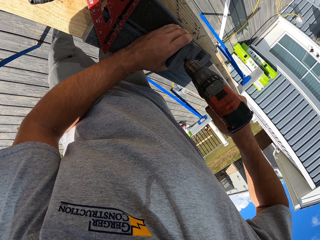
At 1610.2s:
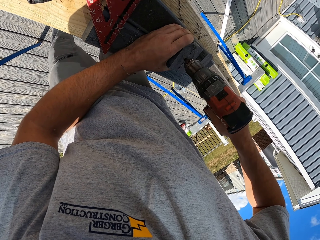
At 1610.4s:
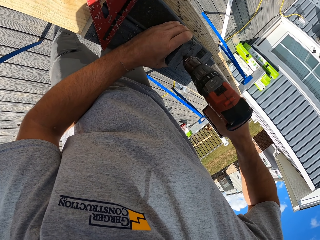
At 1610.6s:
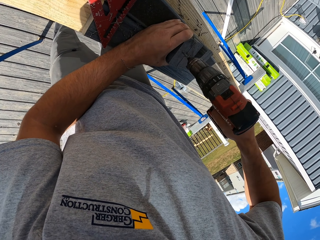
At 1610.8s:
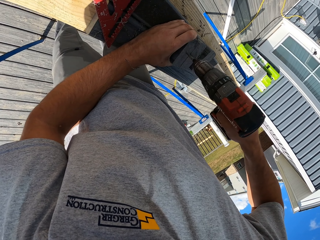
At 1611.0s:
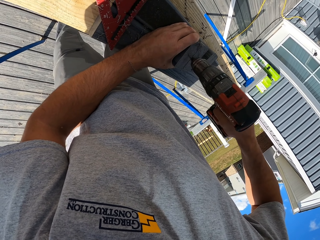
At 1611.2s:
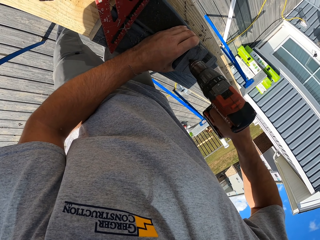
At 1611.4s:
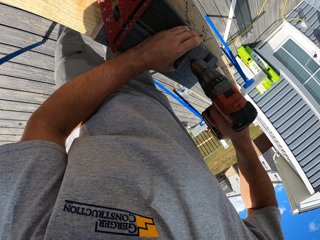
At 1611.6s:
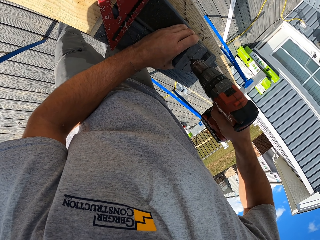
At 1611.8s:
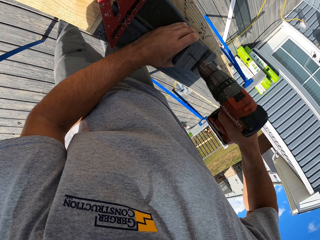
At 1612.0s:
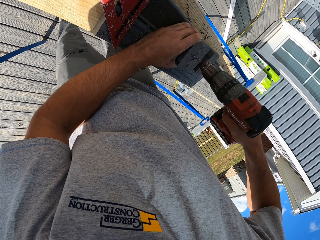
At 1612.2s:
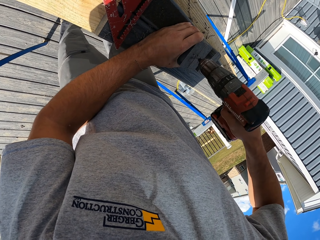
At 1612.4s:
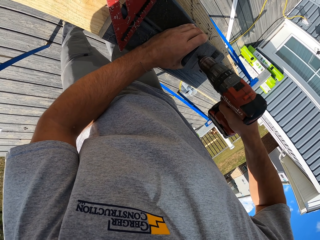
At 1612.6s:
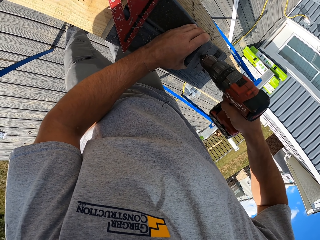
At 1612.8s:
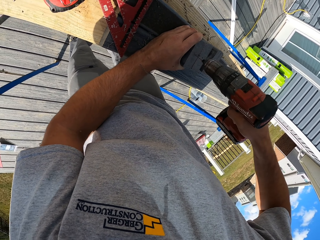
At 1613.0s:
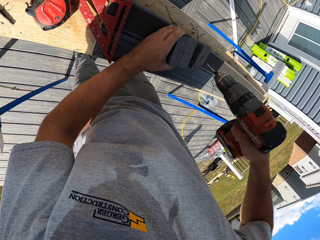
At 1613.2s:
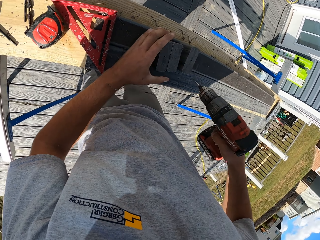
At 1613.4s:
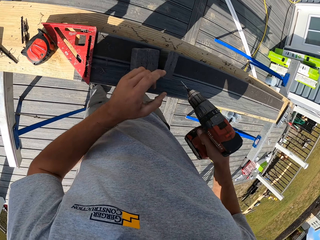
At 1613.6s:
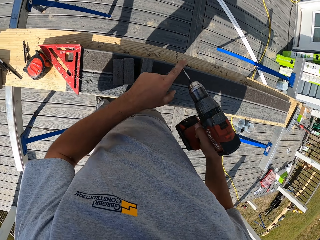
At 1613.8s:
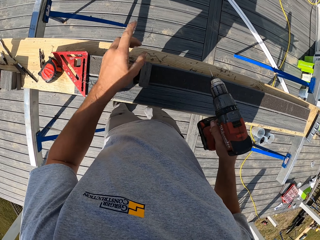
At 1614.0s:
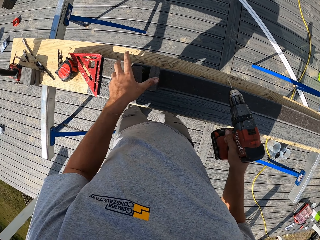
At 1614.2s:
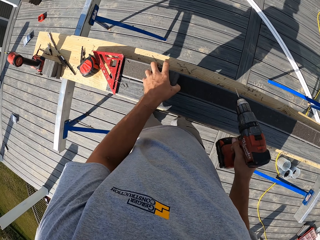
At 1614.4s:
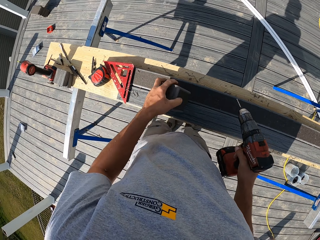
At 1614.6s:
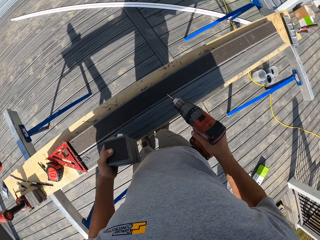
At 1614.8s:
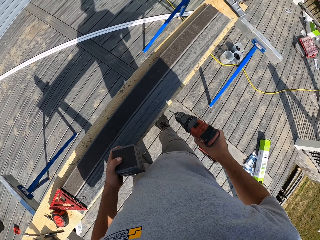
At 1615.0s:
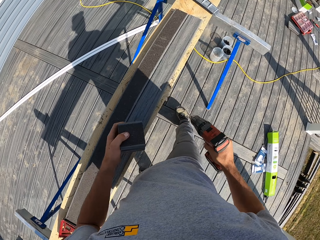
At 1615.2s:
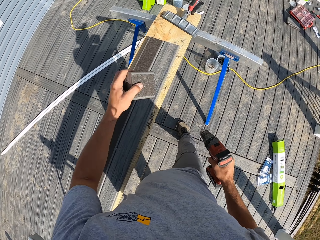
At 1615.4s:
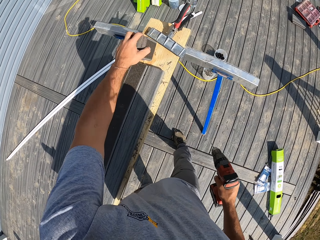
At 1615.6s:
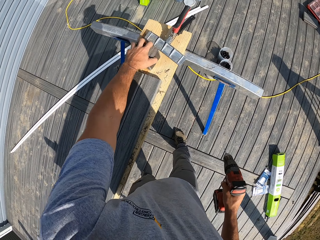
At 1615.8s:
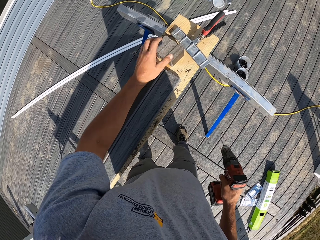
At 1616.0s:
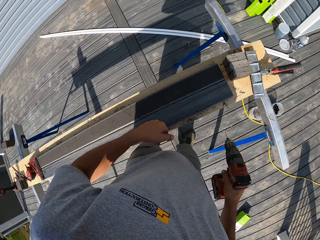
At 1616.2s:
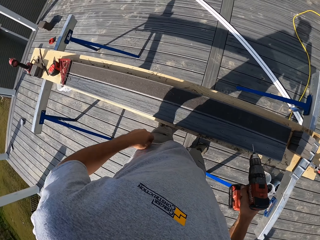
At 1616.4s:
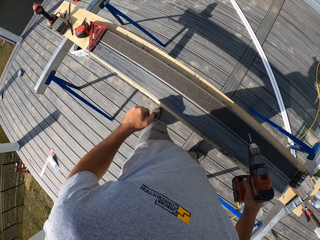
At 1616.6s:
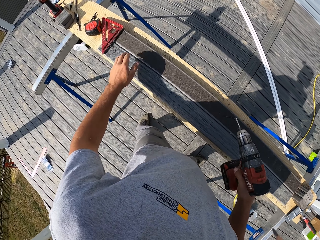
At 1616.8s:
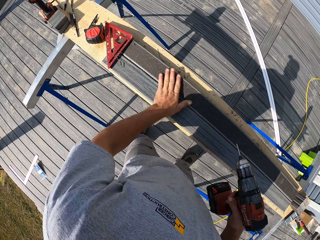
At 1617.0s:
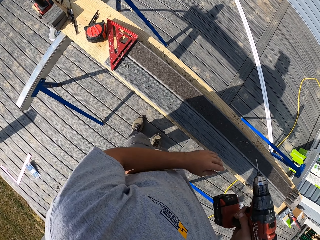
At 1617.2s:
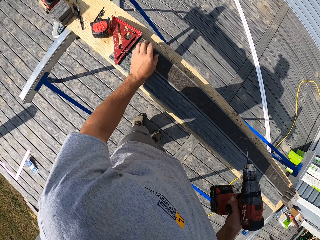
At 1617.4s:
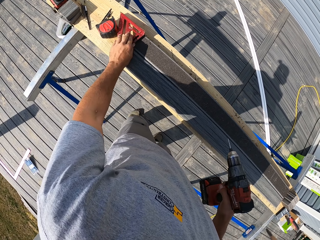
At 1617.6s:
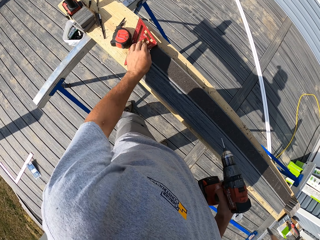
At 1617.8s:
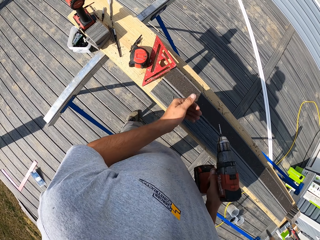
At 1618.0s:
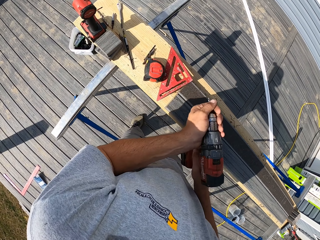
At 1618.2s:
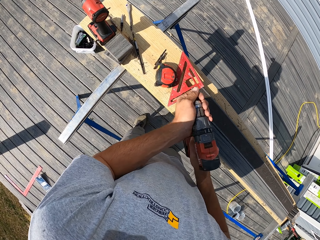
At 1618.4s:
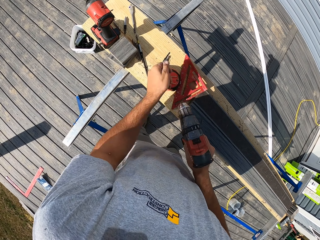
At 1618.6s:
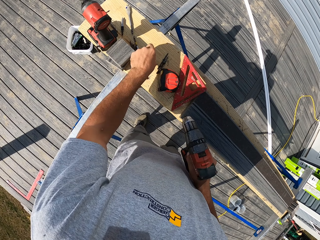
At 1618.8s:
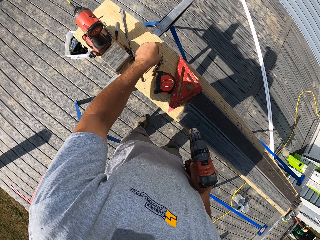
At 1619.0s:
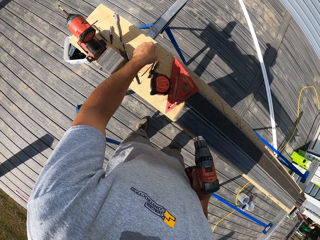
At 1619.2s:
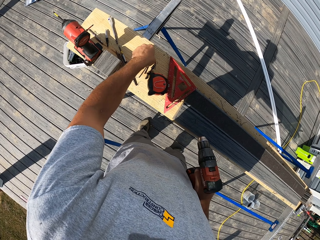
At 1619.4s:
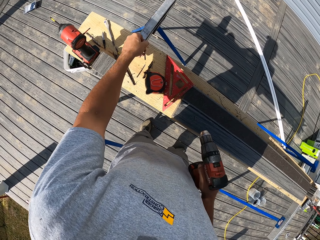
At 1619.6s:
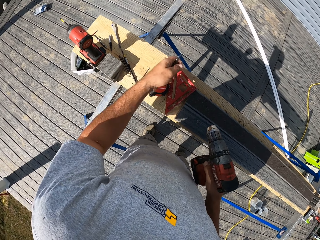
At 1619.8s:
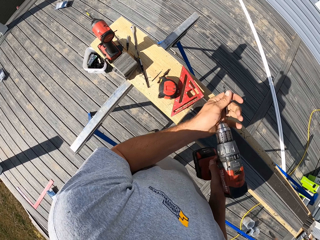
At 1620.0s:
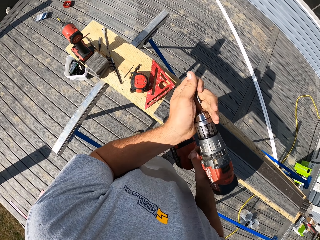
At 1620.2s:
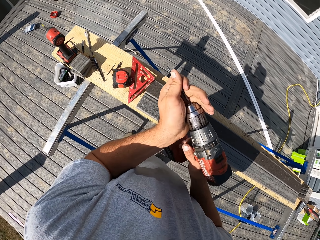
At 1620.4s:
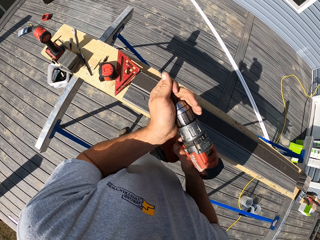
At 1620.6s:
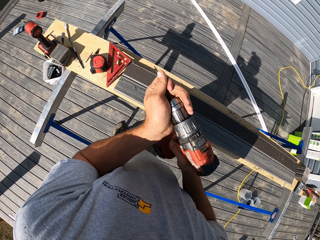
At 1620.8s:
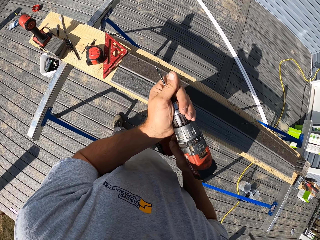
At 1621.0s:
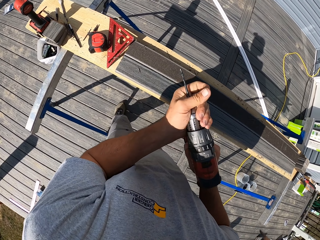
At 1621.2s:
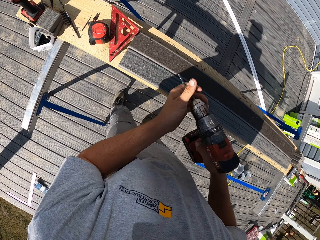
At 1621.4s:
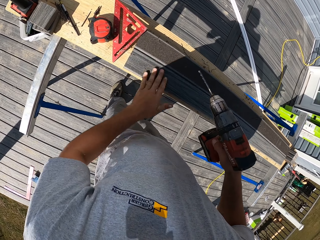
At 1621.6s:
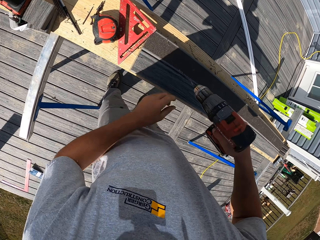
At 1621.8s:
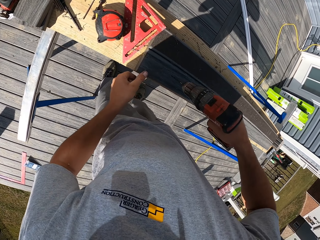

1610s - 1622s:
The camera wearer wipes a driller. They pick up the rod pieces from the rod. They walk around a verandah. They put the rod pieces on the bench. They walk around the verandah. They wipe the rod with the hand. They move the square rule on the rod. They remove the drill bit from the driller. They pick up a drill bit from the bench. They fix the drill bit on the drill.

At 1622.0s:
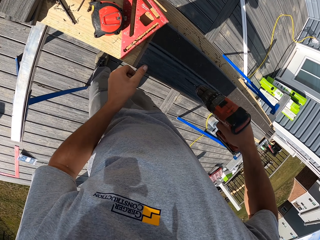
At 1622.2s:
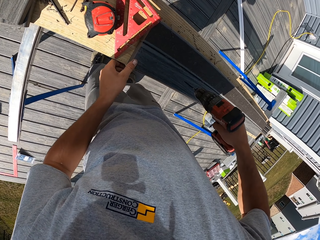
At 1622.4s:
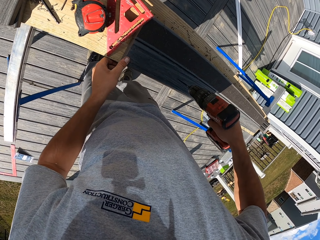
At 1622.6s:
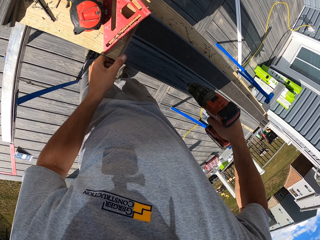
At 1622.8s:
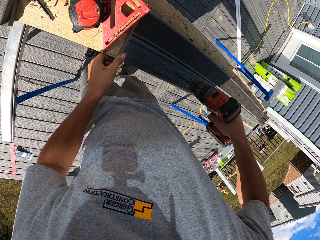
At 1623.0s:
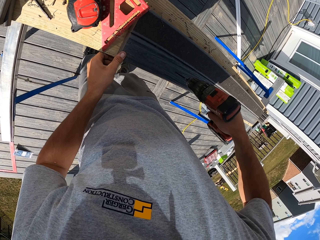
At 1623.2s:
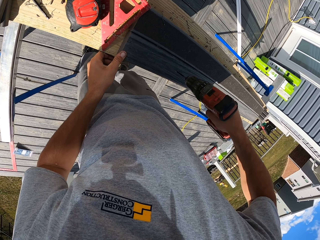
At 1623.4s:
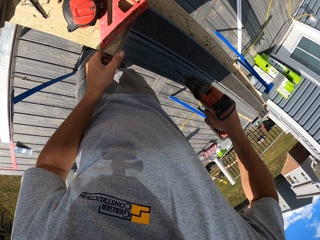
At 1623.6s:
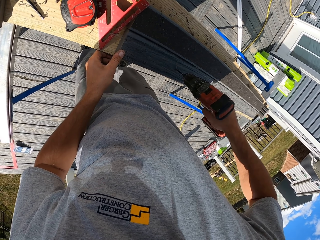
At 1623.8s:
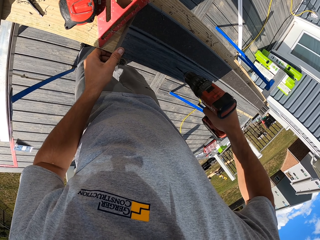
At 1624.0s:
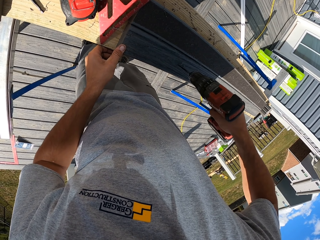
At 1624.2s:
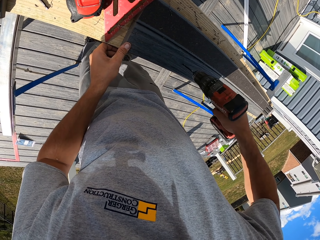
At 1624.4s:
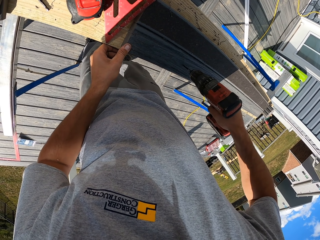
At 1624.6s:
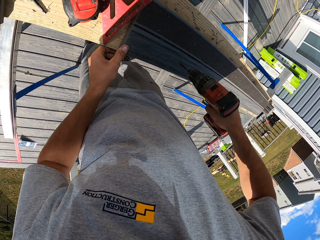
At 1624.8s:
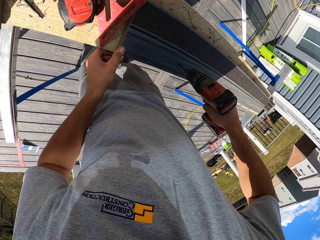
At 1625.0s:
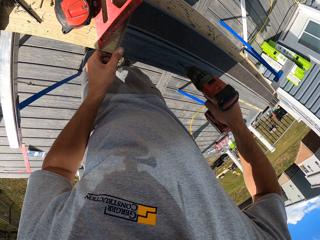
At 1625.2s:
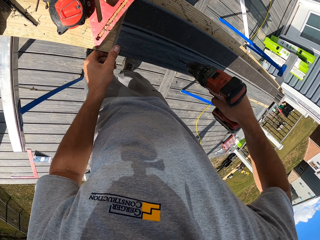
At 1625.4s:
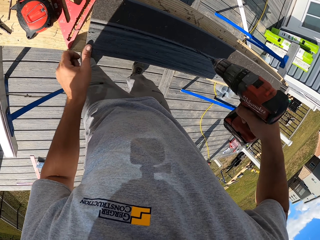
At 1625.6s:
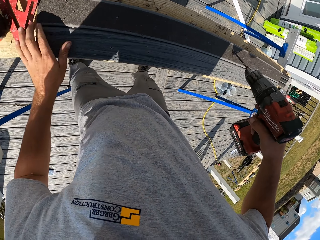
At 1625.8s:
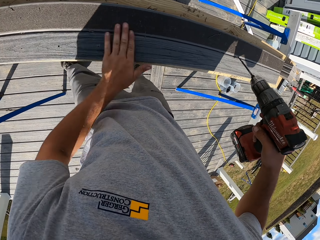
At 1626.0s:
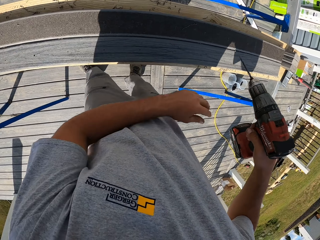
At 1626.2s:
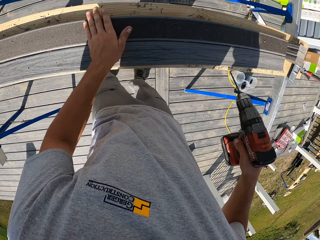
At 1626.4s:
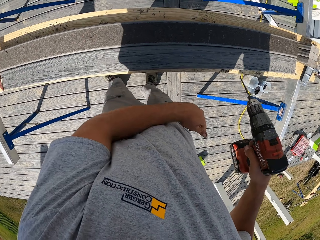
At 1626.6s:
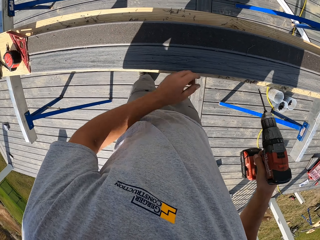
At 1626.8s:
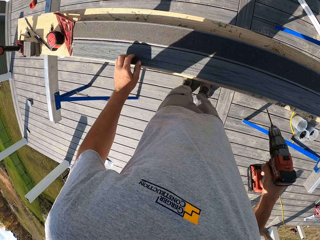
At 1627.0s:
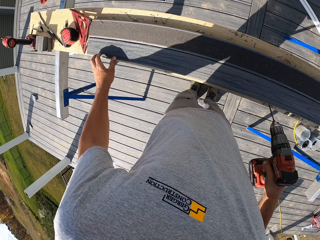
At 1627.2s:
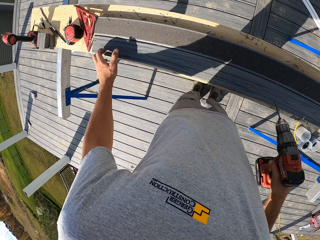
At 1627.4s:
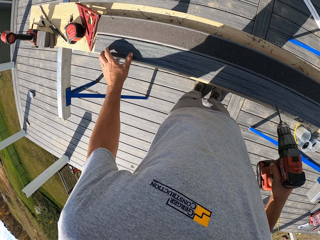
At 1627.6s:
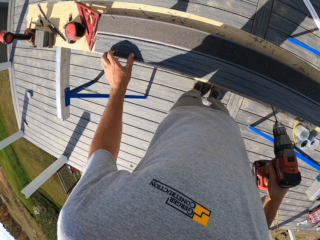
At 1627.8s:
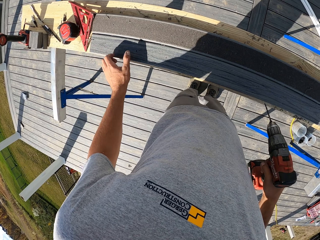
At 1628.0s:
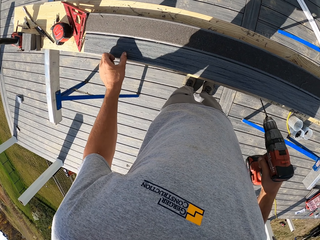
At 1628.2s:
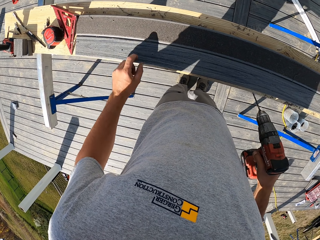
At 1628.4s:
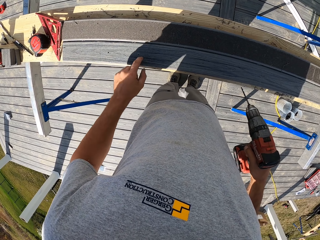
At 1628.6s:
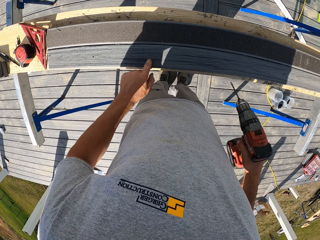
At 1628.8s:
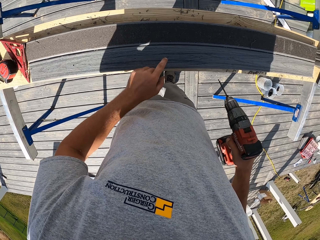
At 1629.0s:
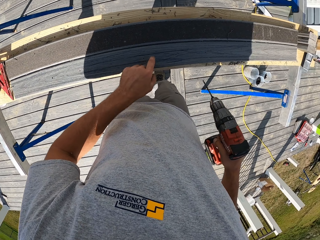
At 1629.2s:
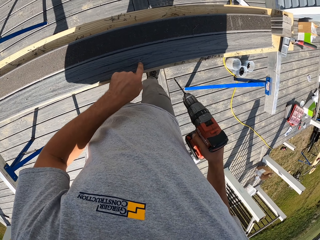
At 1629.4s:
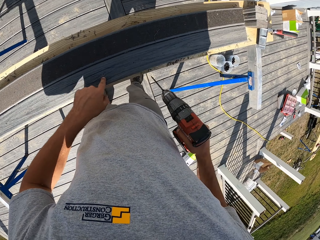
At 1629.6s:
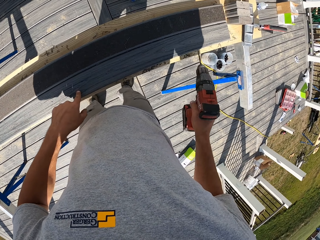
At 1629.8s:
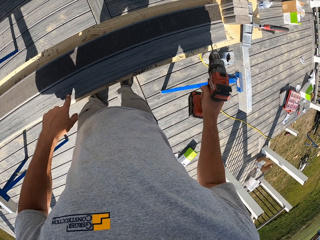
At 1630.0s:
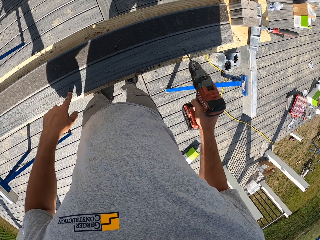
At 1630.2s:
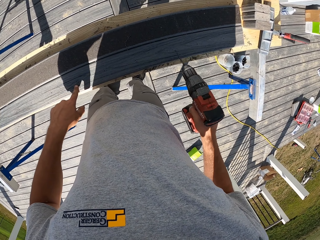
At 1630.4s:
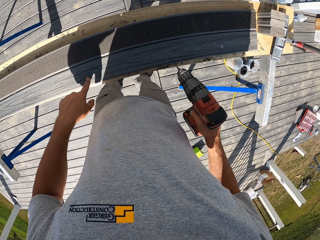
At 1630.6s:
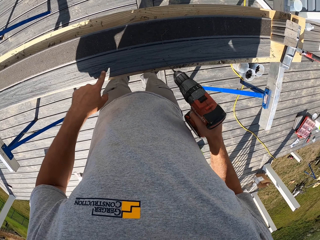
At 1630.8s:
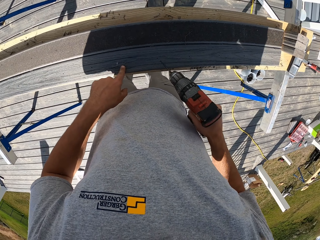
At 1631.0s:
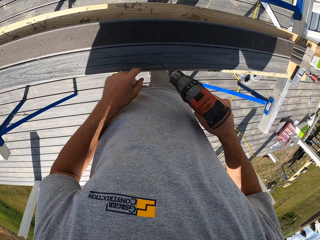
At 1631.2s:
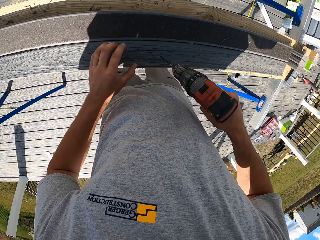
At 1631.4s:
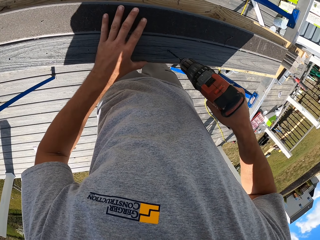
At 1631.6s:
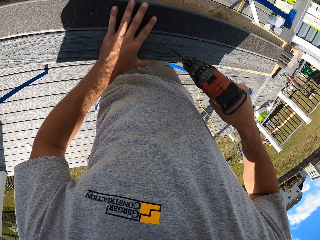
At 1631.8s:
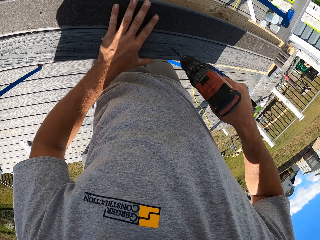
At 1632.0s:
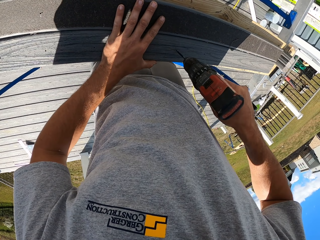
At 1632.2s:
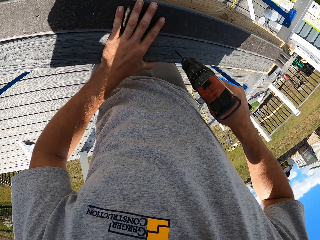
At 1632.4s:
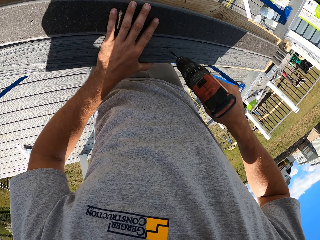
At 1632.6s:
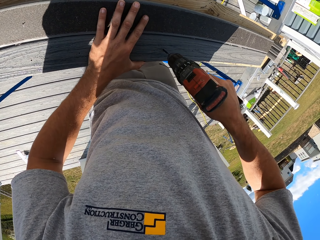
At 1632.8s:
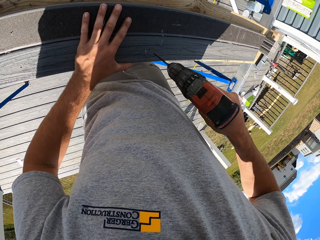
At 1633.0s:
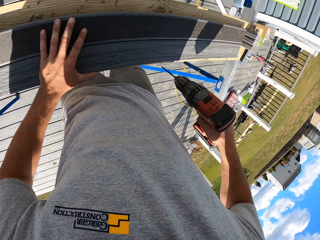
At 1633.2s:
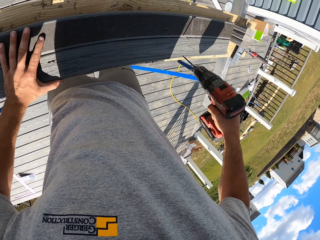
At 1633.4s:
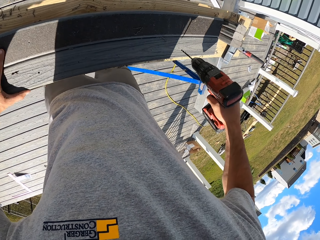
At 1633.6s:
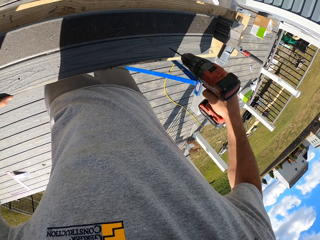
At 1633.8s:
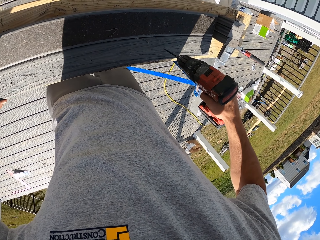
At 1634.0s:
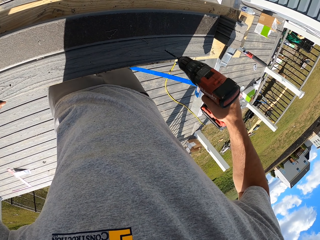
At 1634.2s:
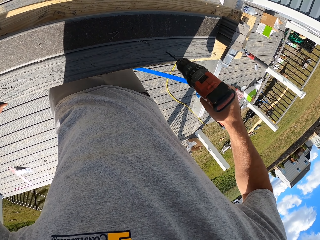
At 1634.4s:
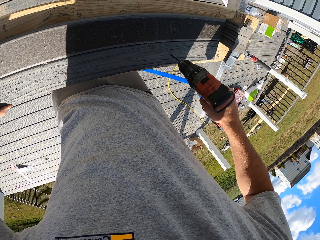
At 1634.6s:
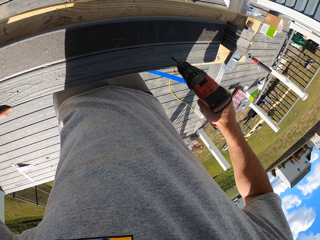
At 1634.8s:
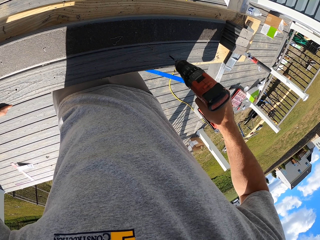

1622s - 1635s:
The camera wearer wipes the timber plank. He places the drill on the plank. He drills a hole on the plank. He wipes the plank. He looks around a verandah. He moves his hand on the plank. He taps the plank by hand. He moves a driller on the plank. He holds the plank by hand. He drills a hole on the plank. He moves the drill on the plank. He drills the plank.
